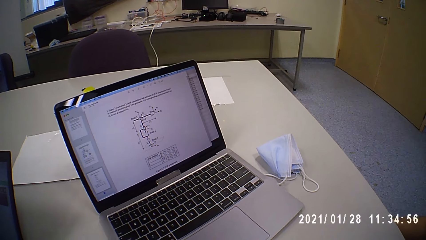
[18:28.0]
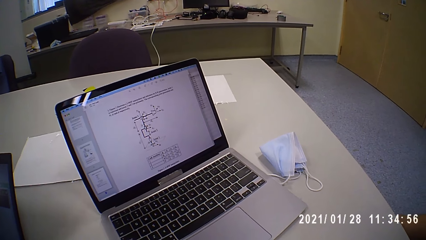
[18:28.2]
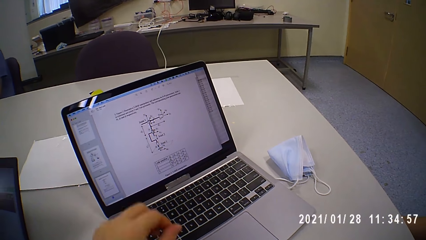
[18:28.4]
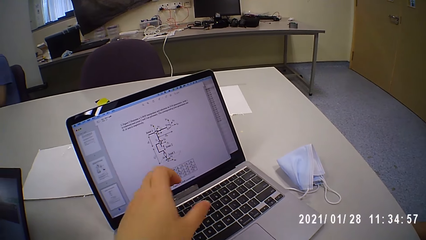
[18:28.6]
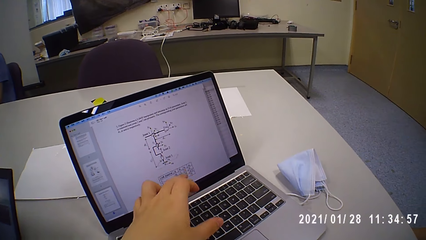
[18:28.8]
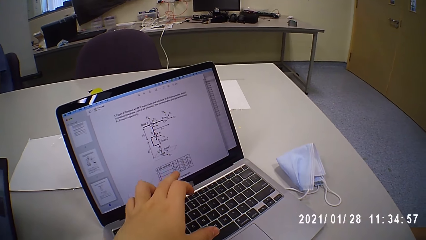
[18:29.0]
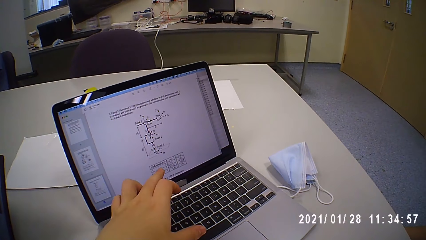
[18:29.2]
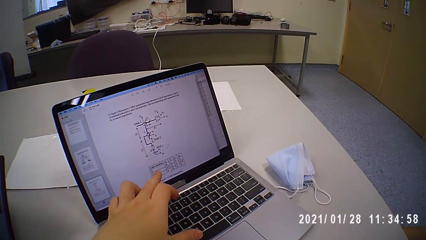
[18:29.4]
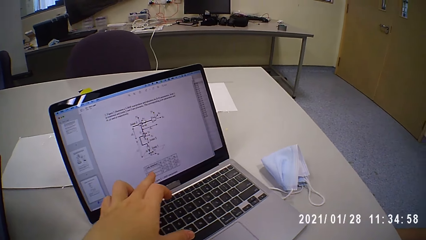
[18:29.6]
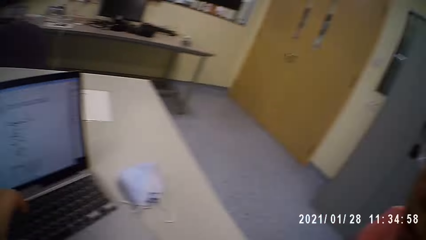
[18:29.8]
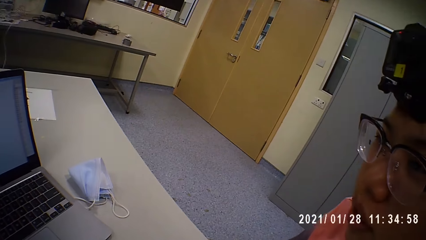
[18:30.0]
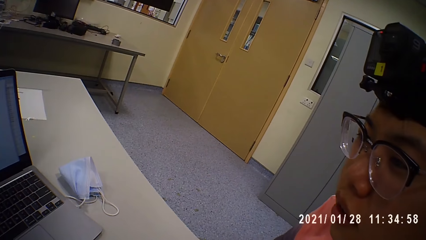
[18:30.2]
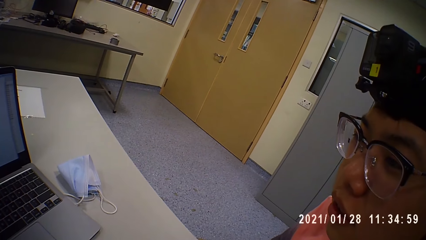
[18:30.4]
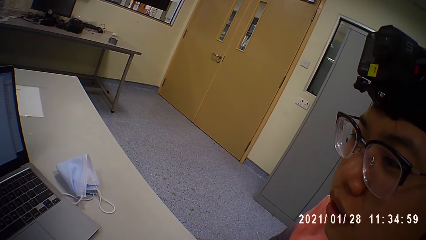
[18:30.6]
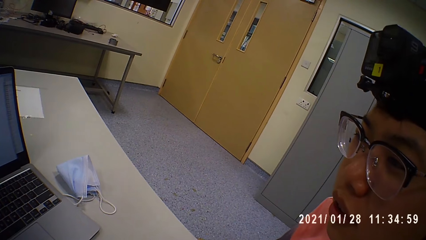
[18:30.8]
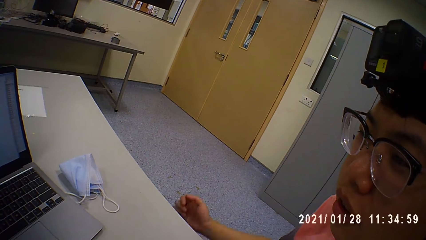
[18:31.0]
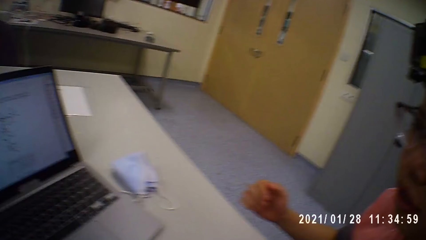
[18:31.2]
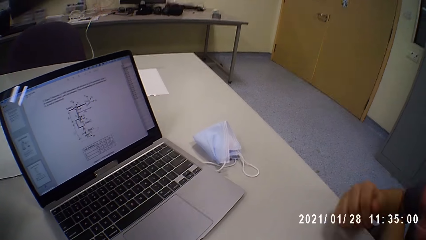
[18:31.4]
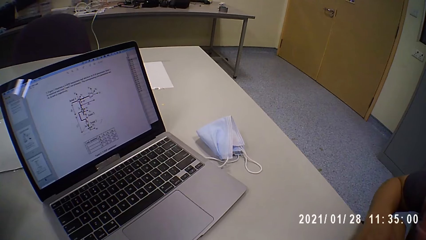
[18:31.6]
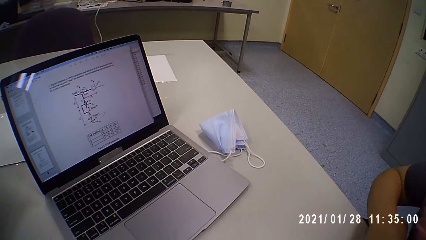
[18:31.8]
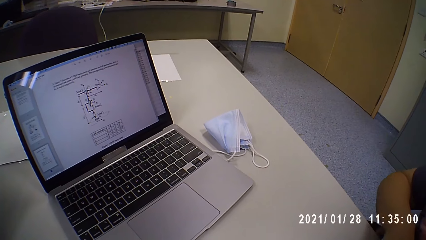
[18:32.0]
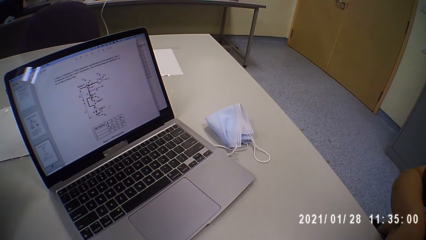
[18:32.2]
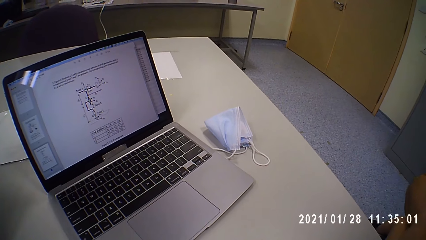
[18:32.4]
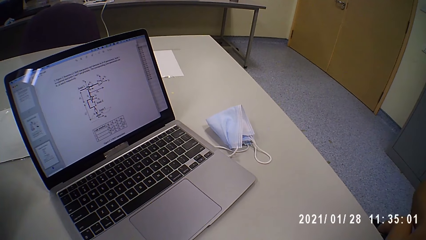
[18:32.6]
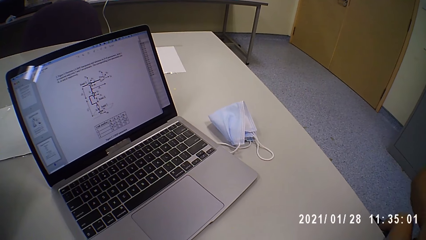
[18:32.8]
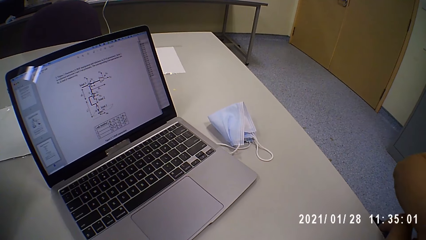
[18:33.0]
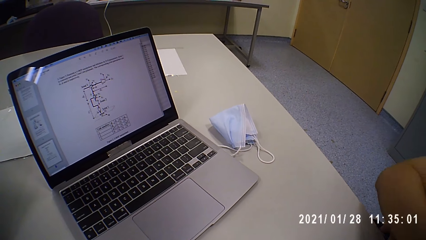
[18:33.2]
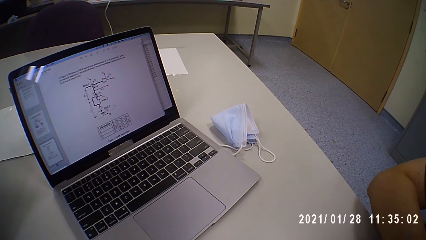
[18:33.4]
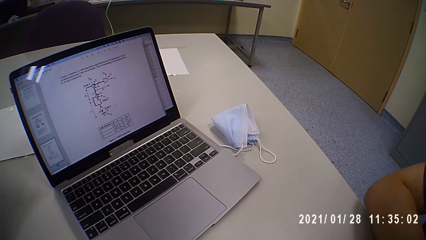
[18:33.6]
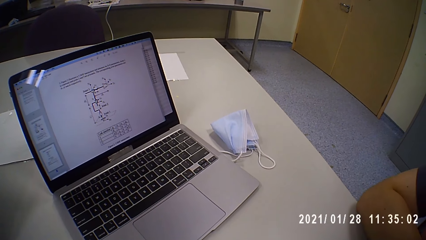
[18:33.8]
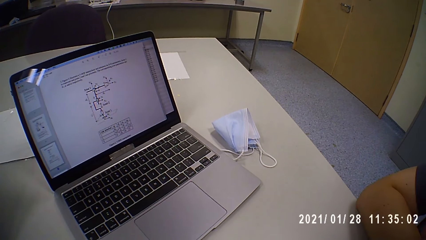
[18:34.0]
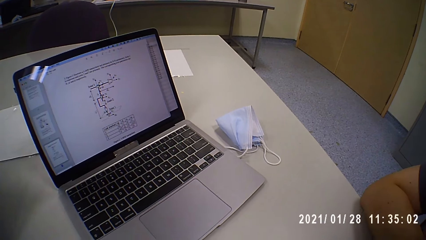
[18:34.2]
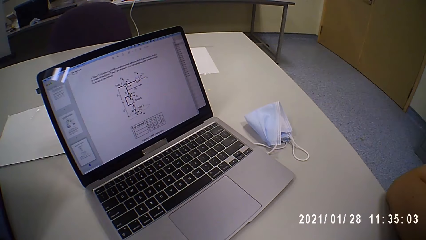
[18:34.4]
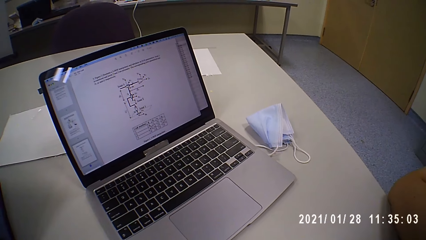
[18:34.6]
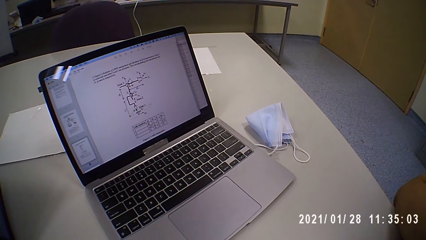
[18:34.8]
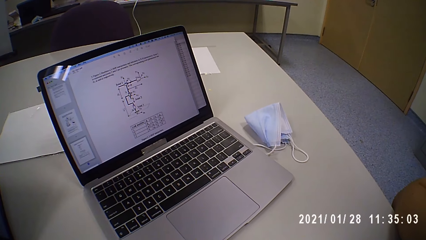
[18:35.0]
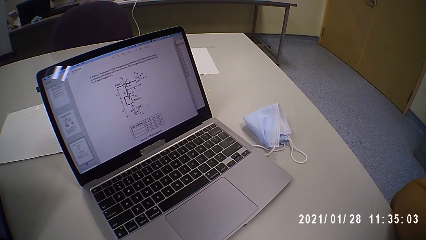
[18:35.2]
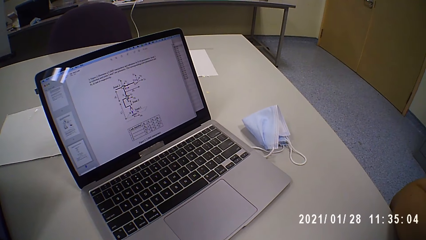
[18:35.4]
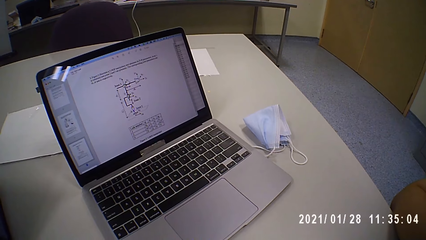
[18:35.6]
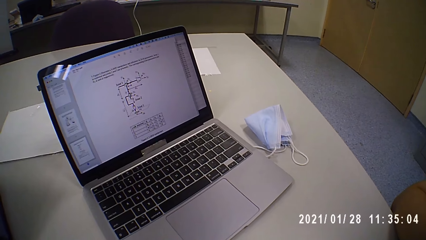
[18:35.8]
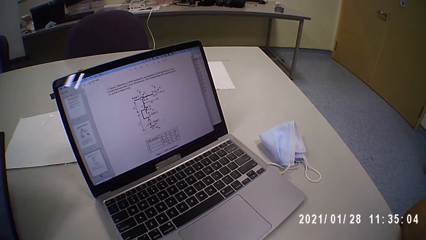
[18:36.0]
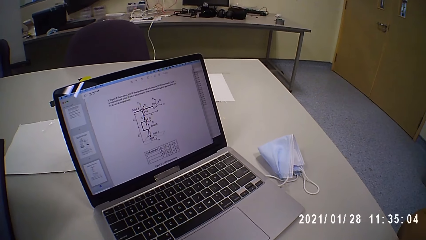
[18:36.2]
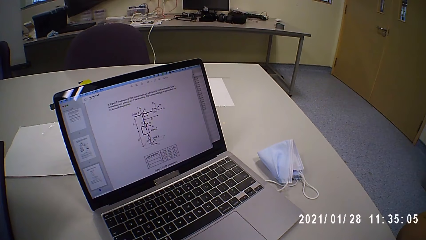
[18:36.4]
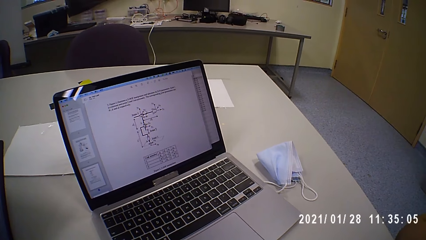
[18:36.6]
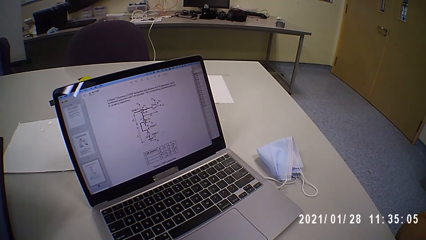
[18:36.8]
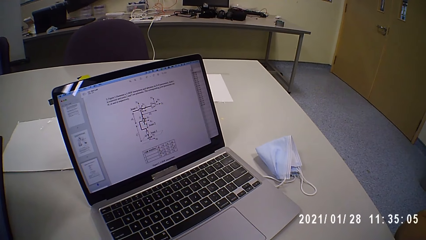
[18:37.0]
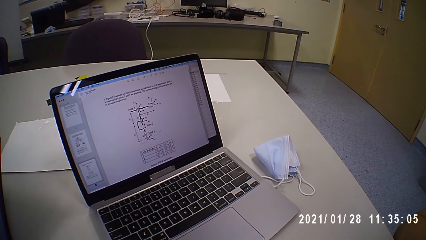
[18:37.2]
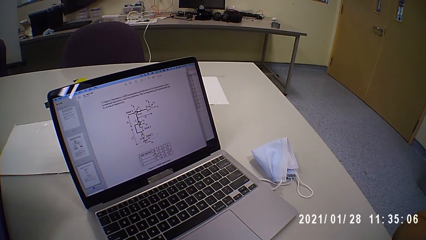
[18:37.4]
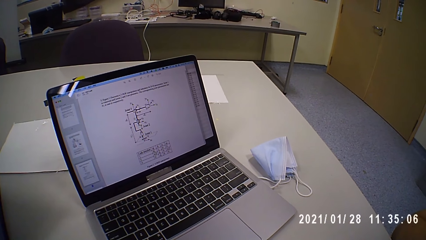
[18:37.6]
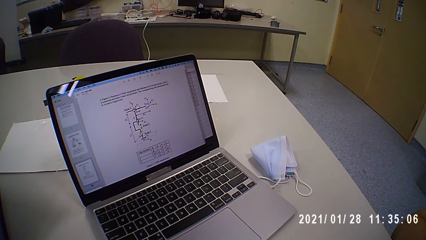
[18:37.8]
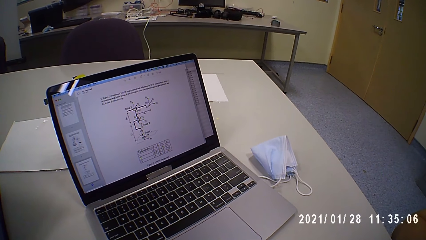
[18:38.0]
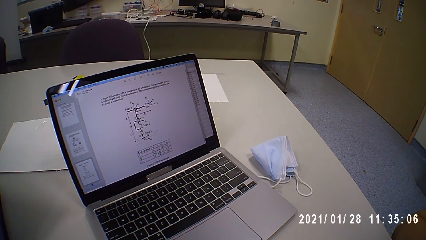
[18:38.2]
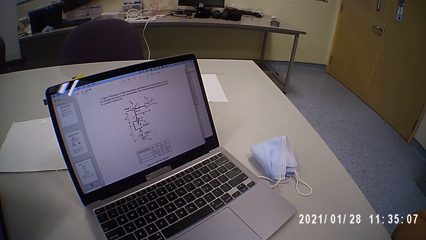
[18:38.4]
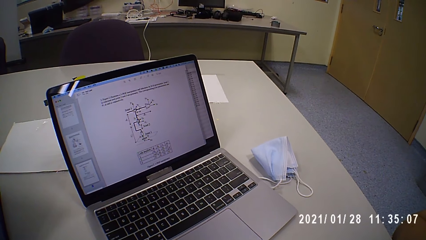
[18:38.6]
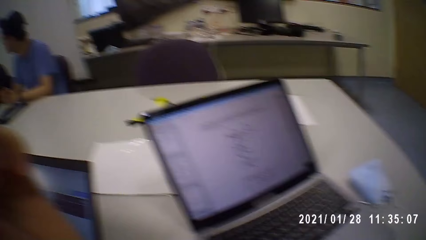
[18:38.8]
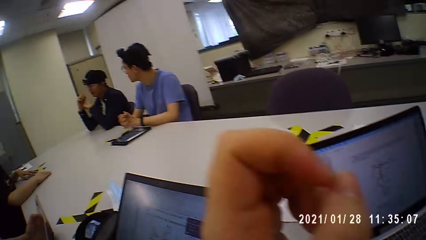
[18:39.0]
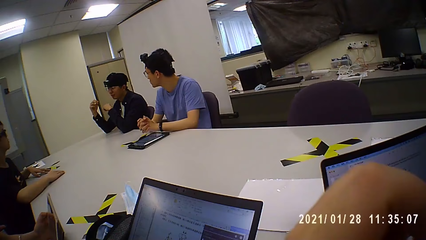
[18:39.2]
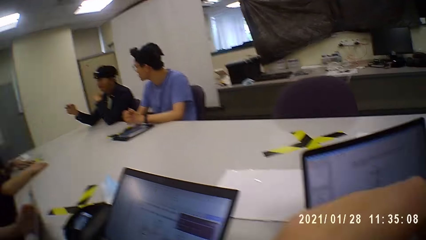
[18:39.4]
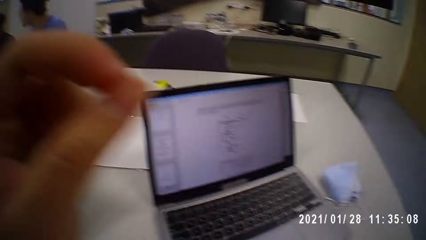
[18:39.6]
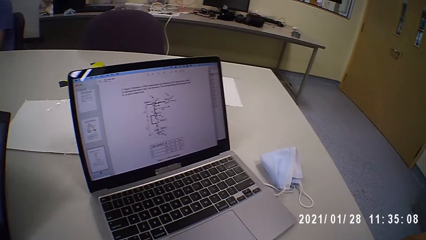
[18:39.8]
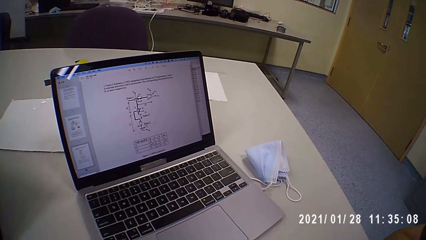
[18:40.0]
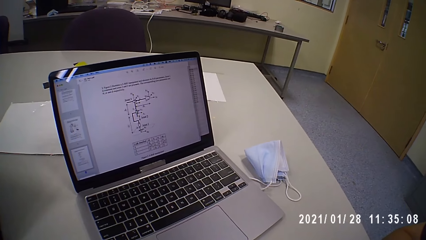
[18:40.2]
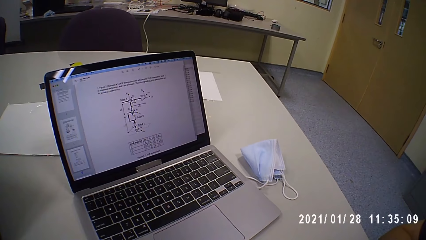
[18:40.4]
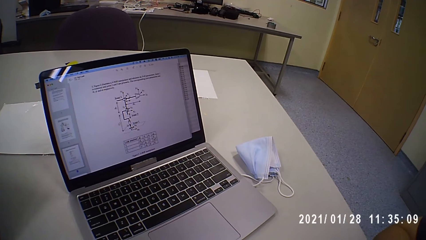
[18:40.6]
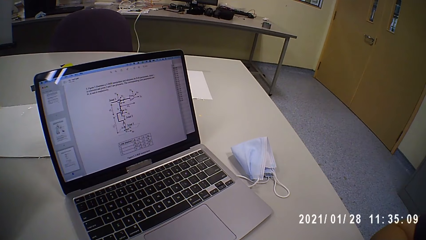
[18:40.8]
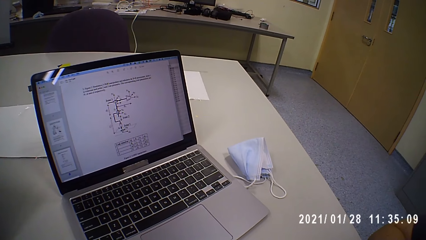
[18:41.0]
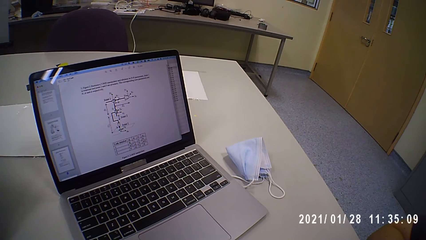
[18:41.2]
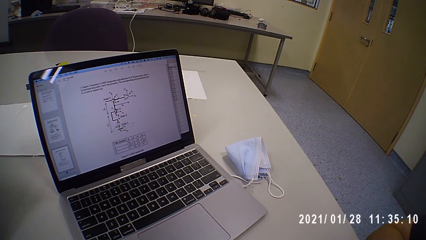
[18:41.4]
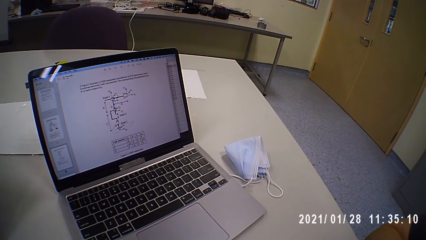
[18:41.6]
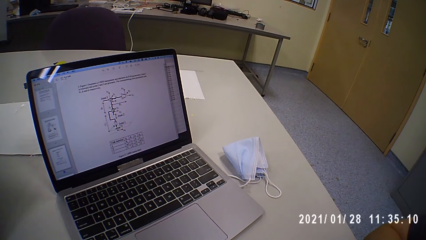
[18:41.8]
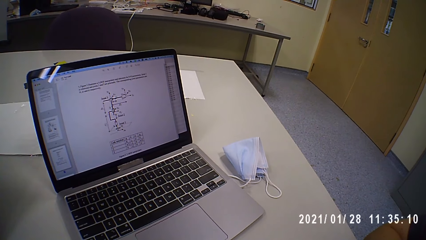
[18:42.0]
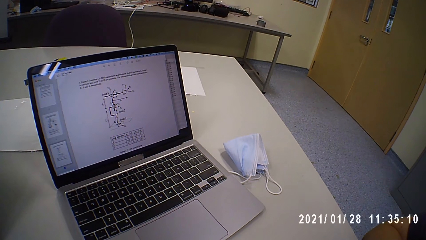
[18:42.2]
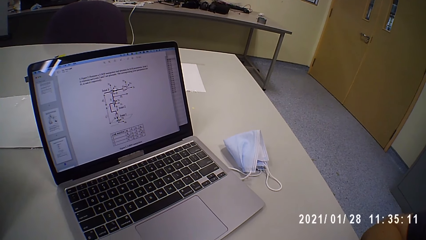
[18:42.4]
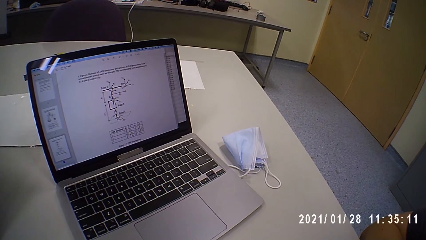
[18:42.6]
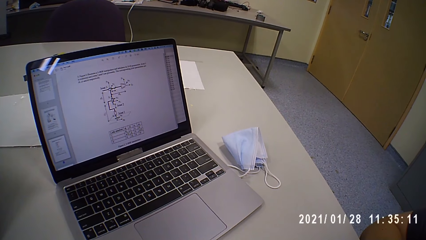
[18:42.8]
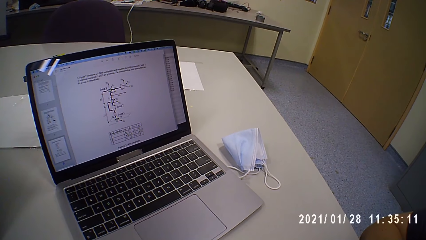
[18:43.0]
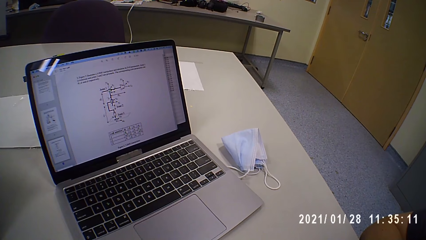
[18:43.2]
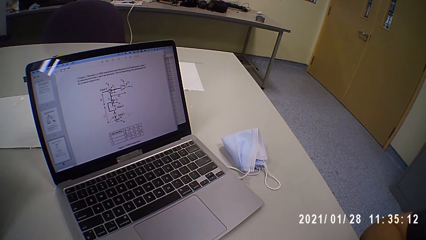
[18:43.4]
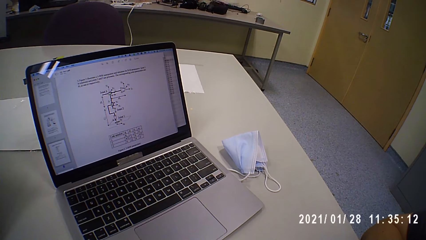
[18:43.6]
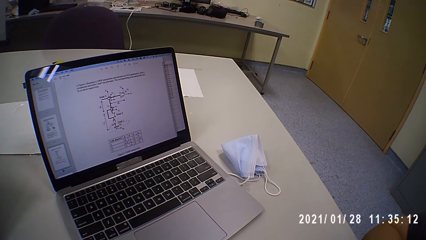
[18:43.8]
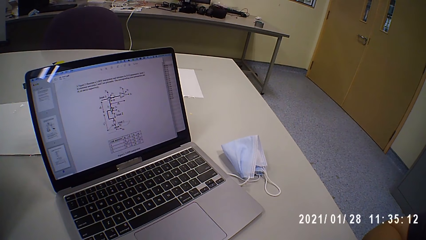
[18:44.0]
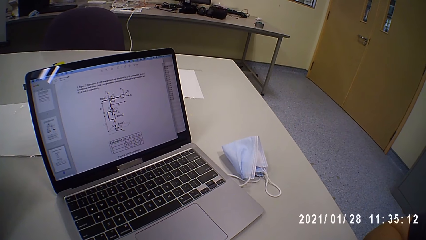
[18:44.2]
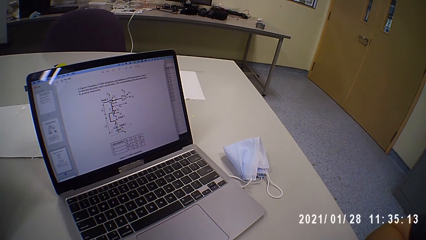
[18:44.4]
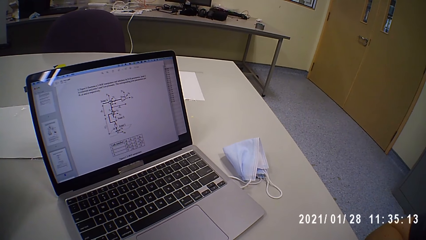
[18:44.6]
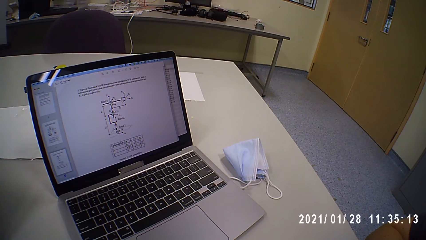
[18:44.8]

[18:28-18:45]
The camera wearer moves the laptop on the table with his left hand. He touches the screen of the laptop on the table with his left hand. A man moves the hand. The man touches his left hand with his right hand. The camera wearer looks around. The man places his right hand on the table. The camera wearer moves the hand. He looks around.
